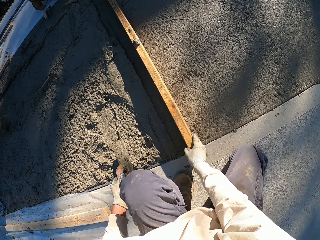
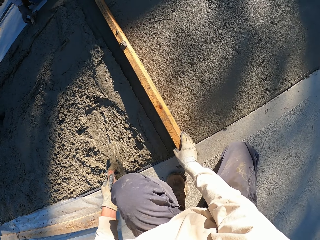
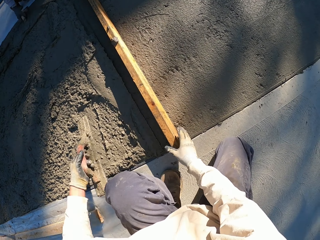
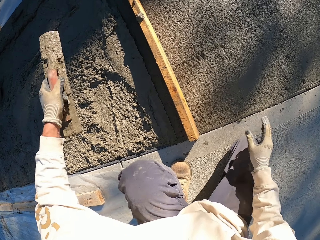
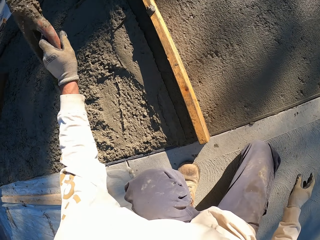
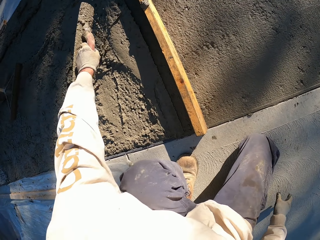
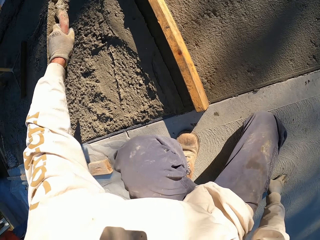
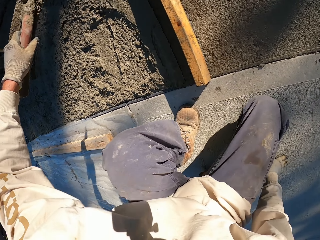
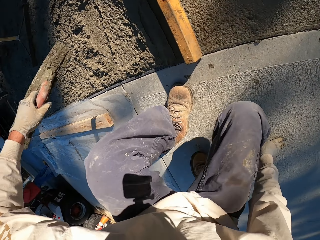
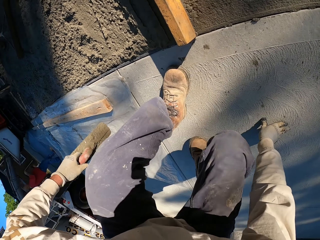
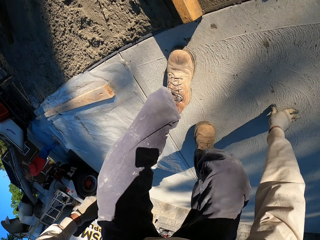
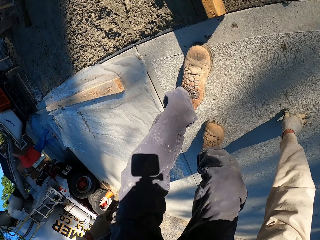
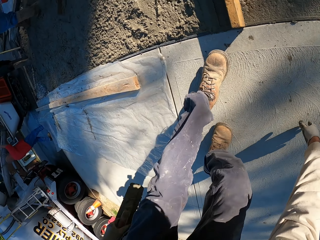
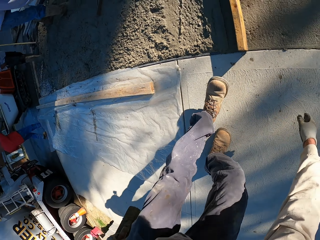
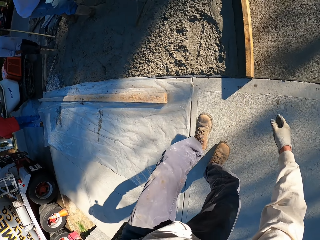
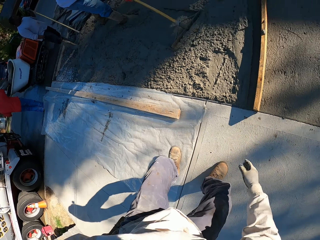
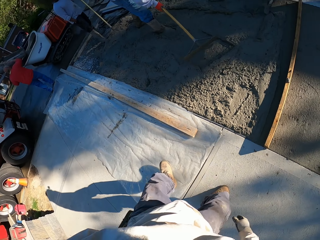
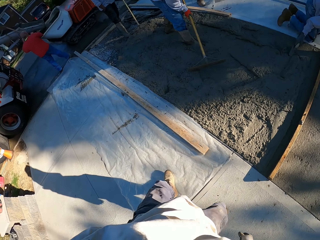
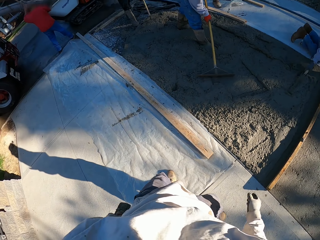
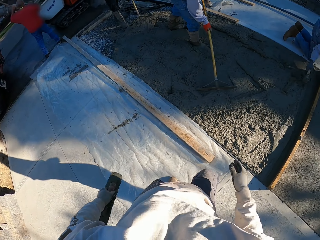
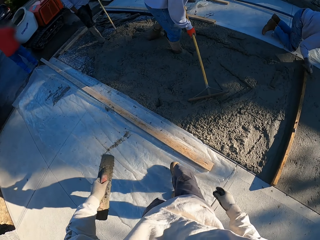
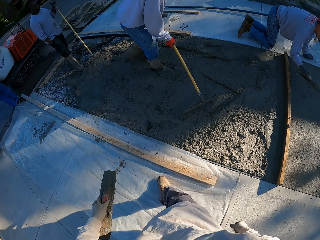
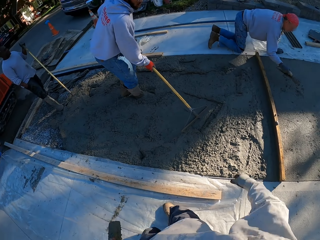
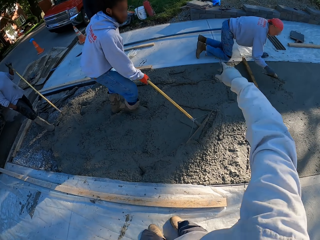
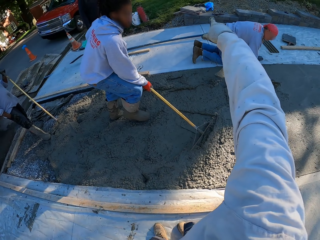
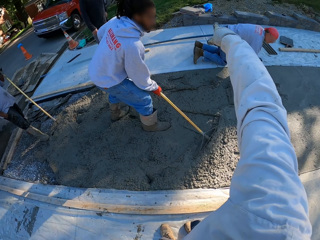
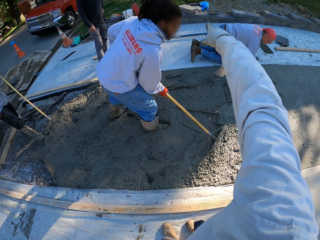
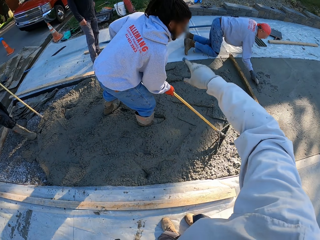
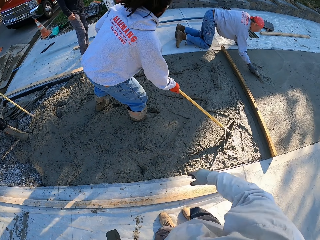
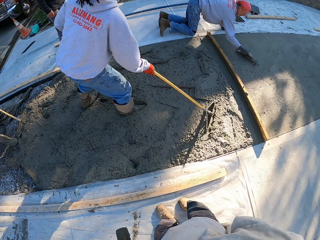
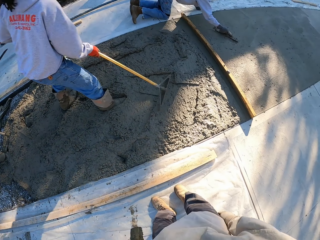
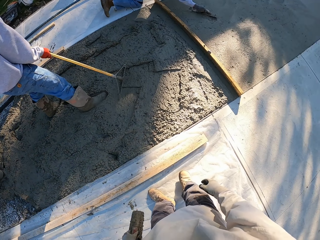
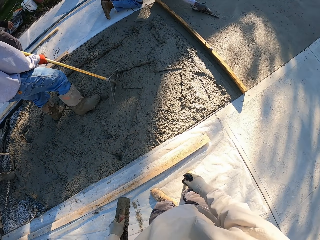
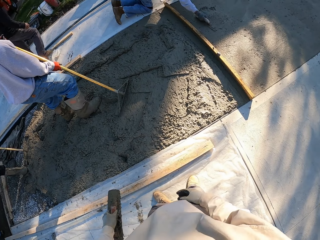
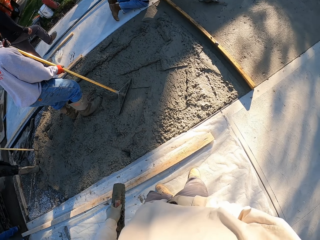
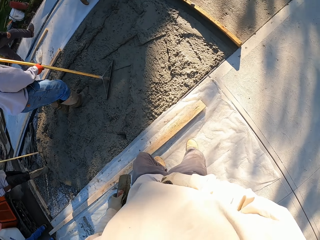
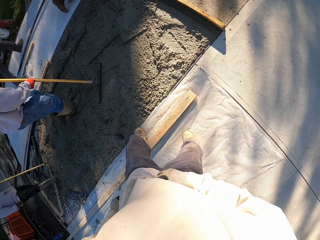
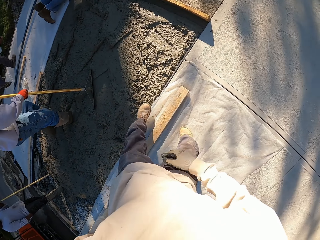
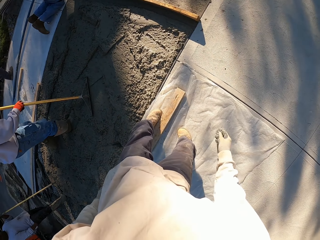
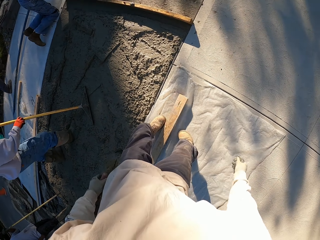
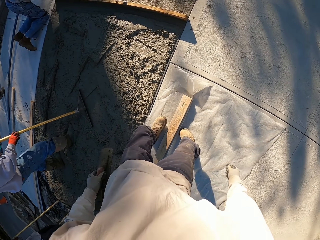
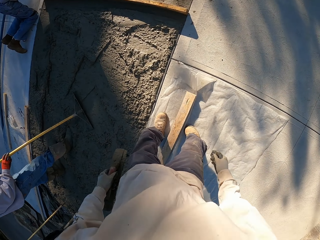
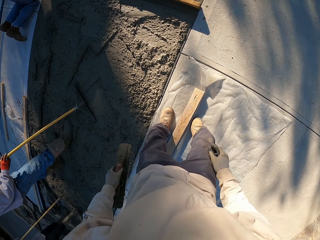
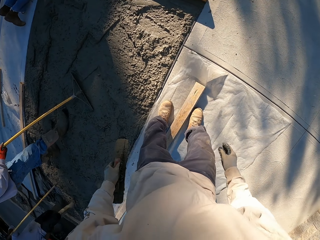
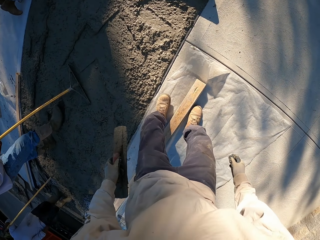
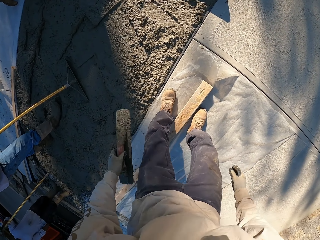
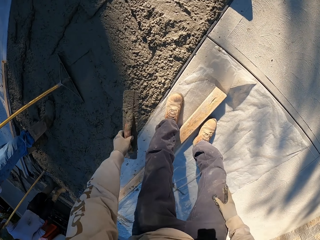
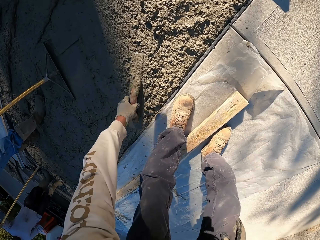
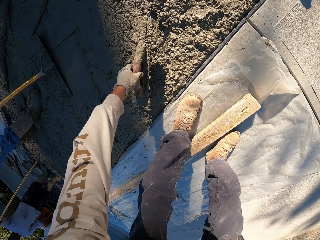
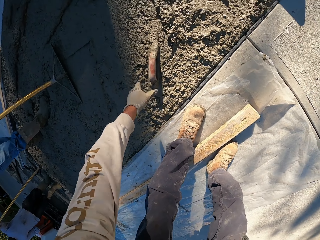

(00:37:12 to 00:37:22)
The camera wearer moves the wood. They shake the concrete float. They stand. They walk. A man aligns concrete using a concrete finishing steel. The camera wearer points at a direction. They speak with gestures. They move the wood with the left leg.

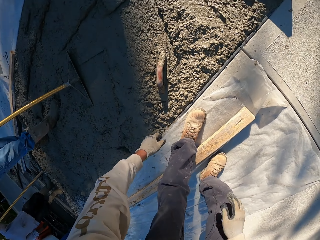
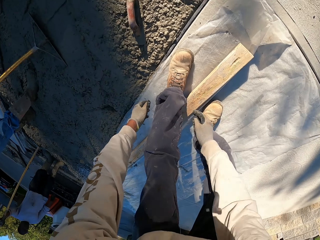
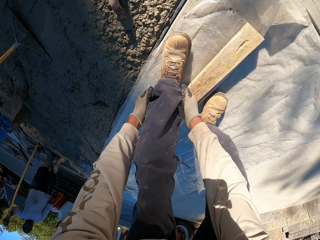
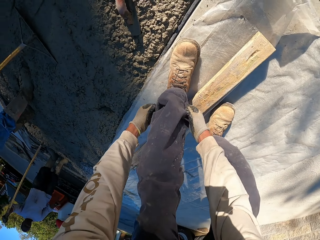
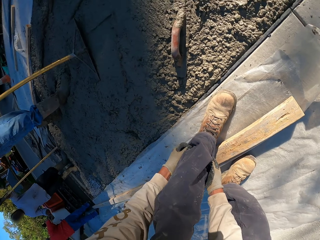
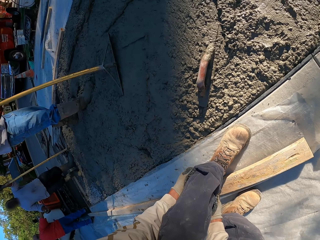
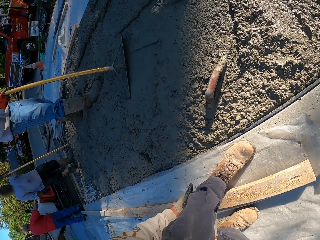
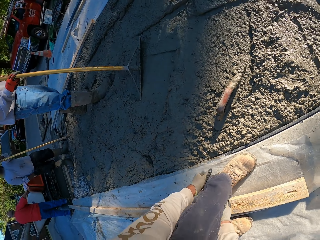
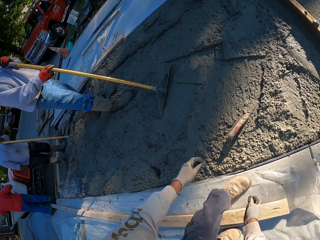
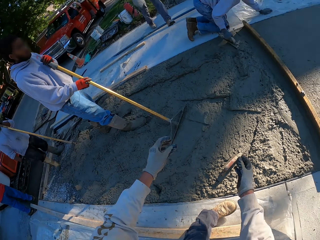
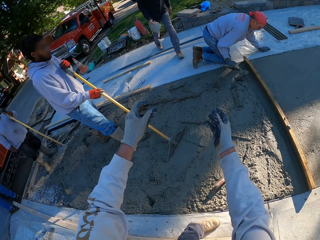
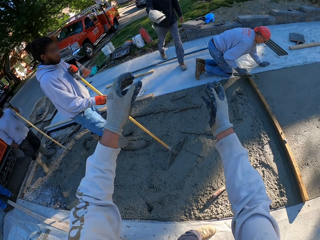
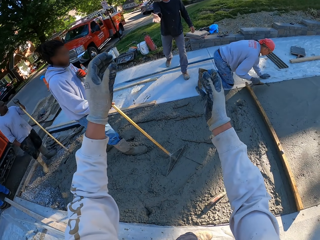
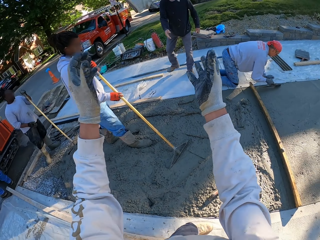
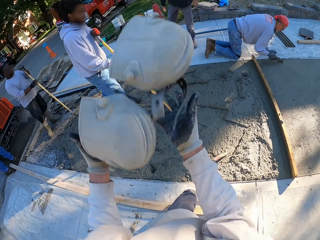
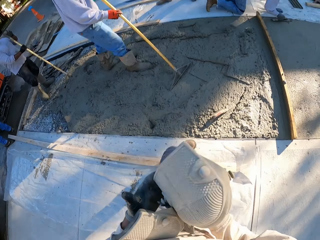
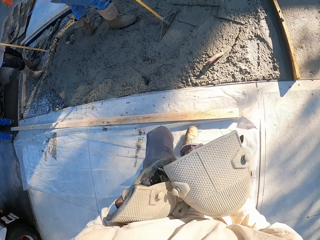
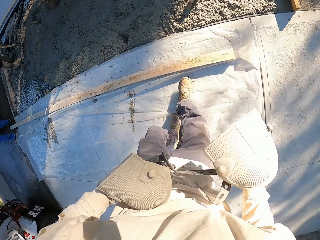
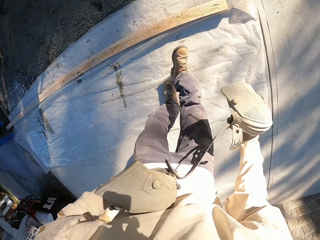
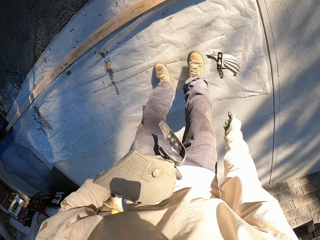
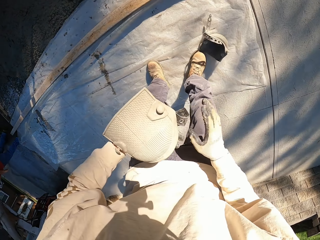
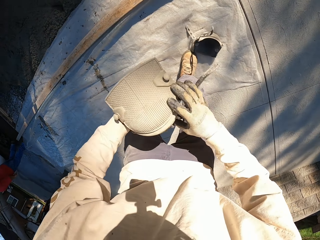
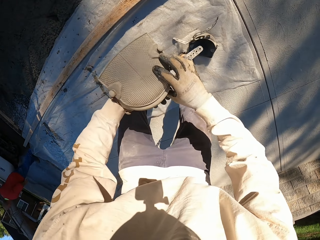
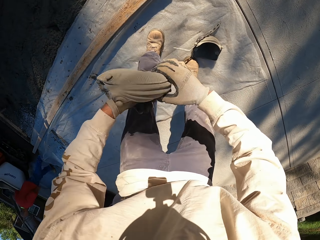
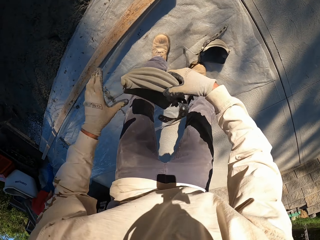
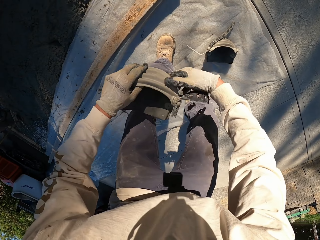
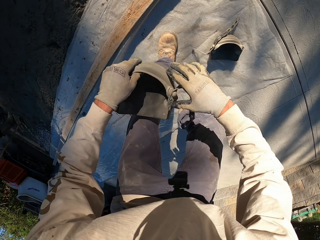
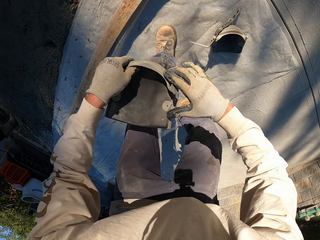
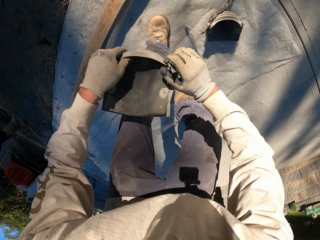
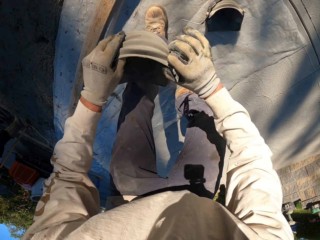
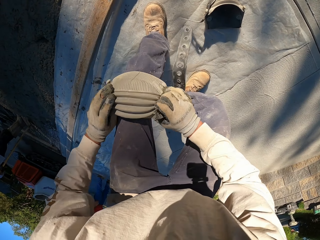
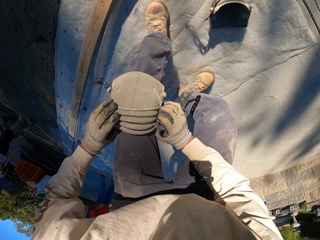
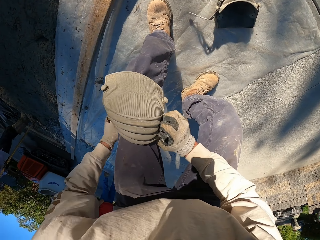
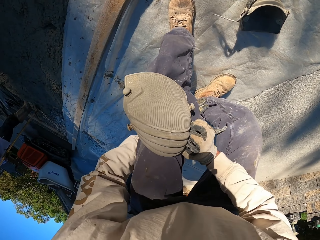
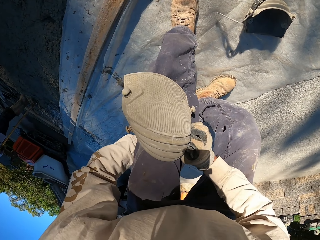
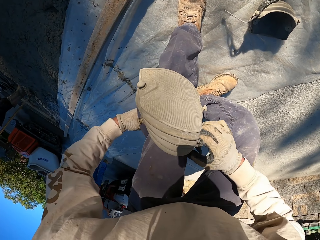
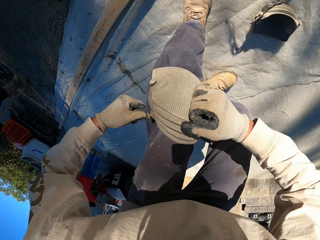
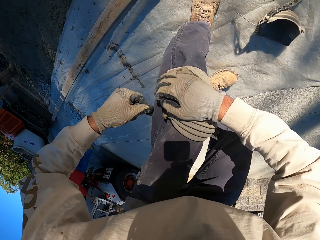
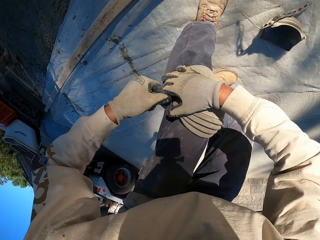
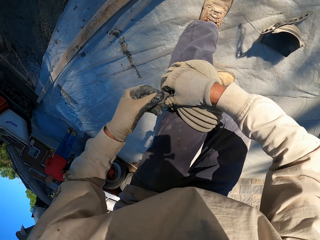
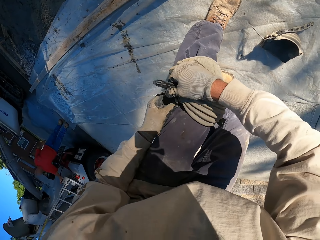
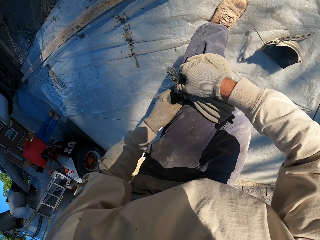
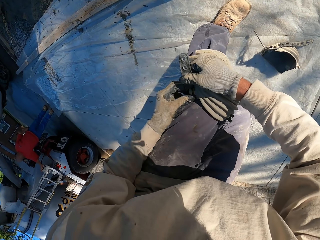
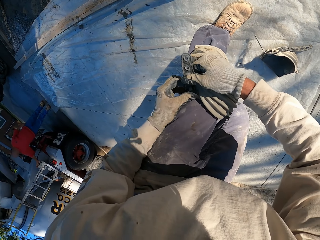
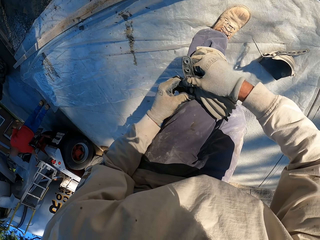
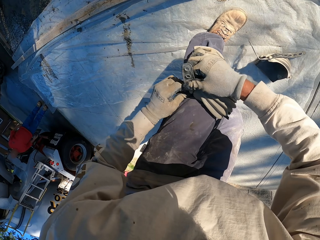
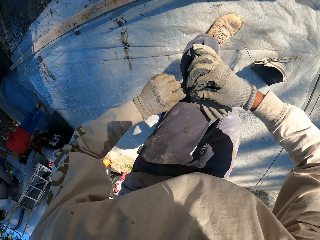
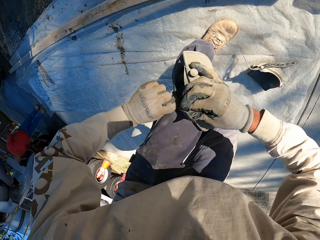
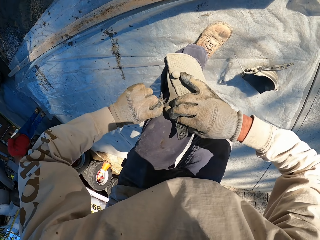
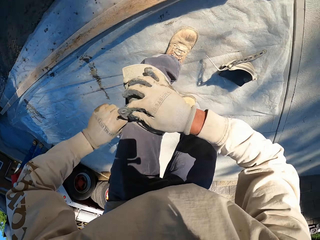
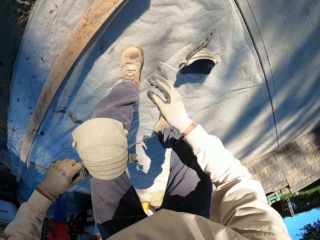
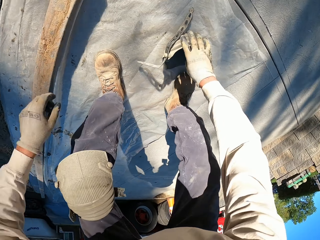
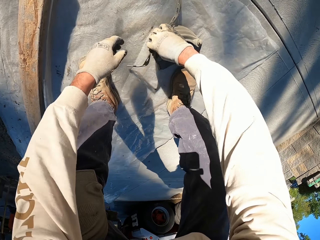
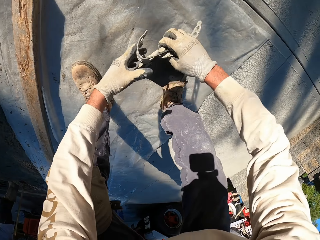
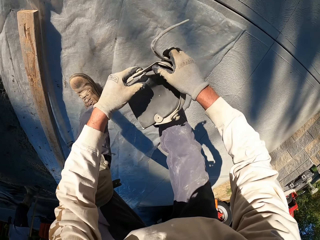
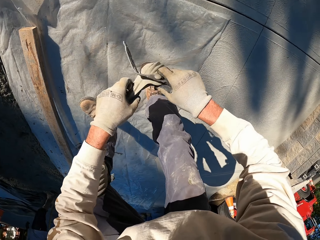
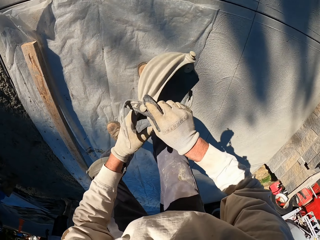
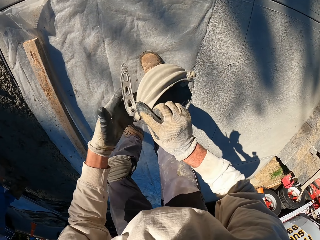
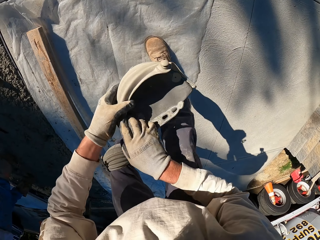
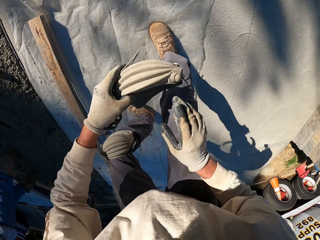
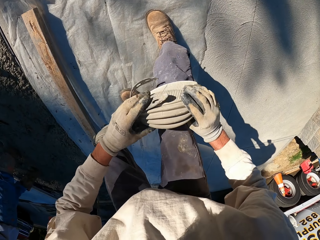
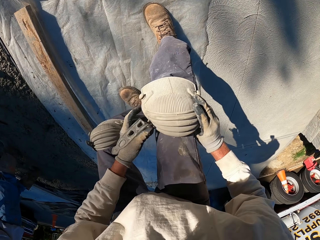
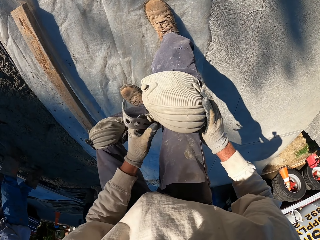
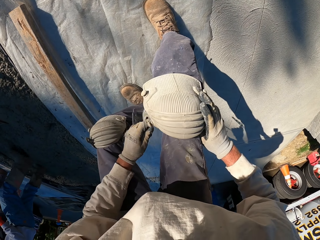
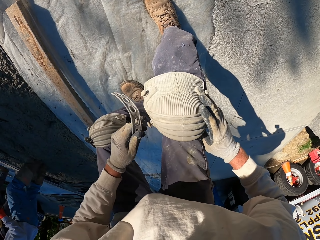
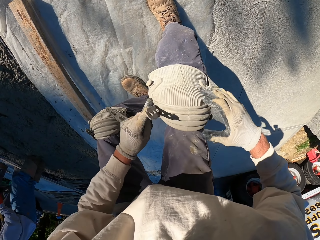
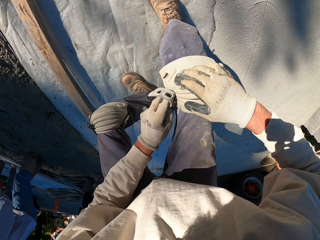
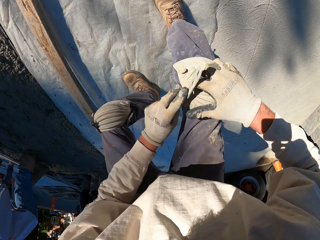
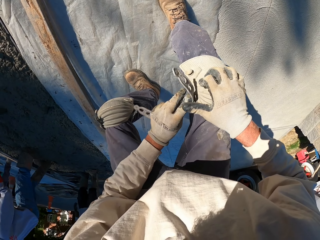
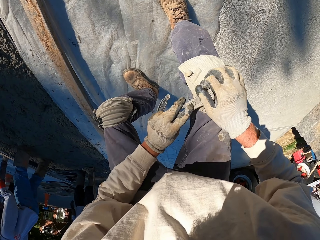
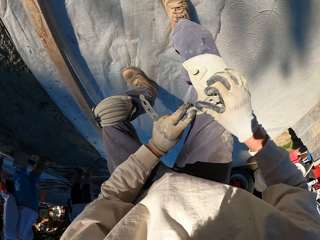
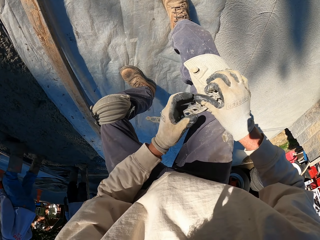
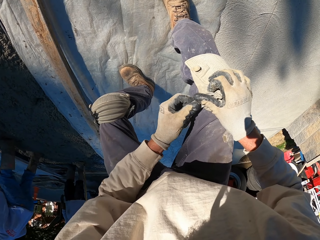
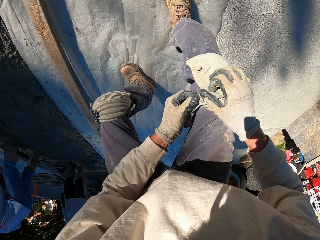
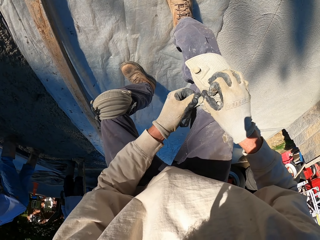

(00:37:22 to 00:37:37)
The camera wearer drops the concrete float on the cement mix. He checks on his pants. He fixes the trouser on the left leg. A man throws knee protectors to the camera wearer. The camera wearer catches the knee pads. He steps back. He drops a knee pad. He wears the left knee pad. He picks up the right knee pad. He wears the right knee pad.
